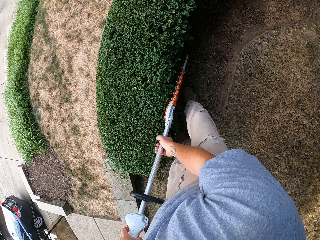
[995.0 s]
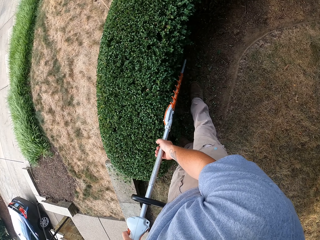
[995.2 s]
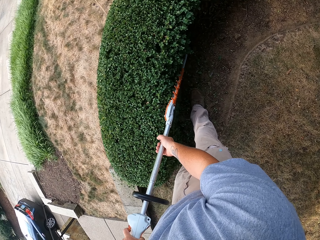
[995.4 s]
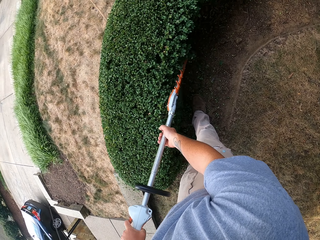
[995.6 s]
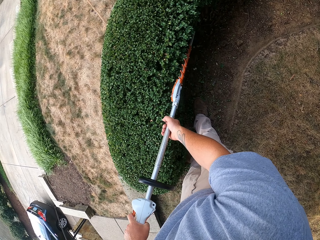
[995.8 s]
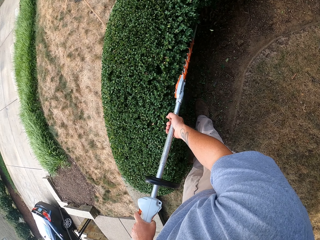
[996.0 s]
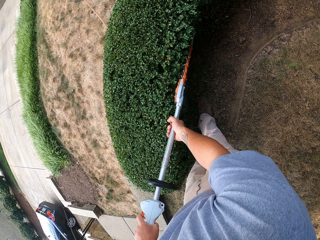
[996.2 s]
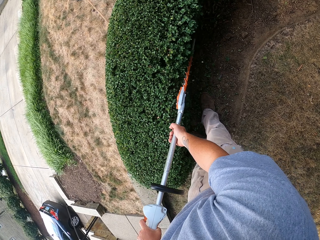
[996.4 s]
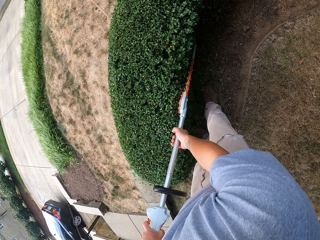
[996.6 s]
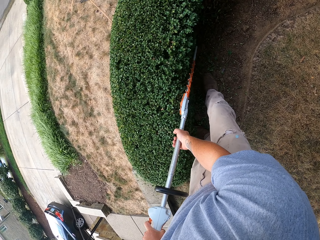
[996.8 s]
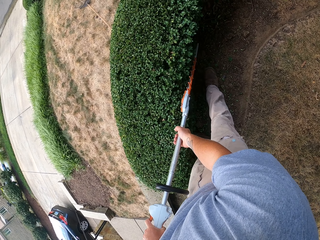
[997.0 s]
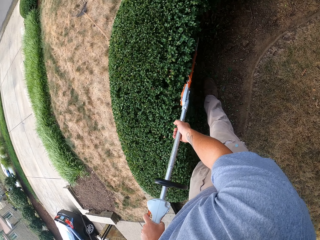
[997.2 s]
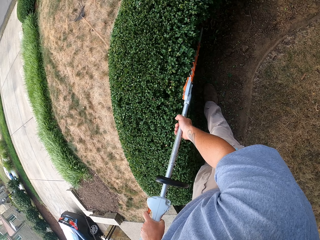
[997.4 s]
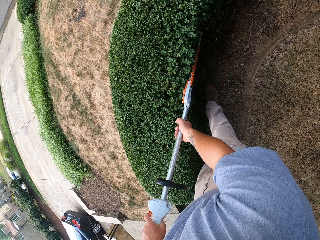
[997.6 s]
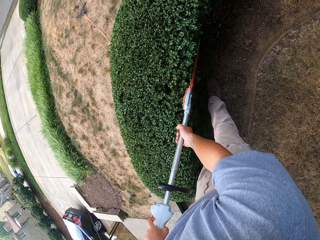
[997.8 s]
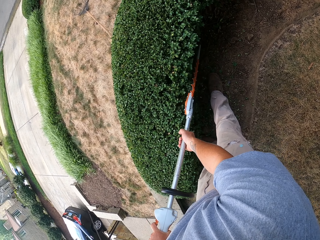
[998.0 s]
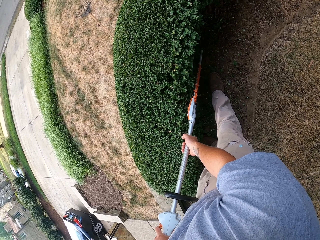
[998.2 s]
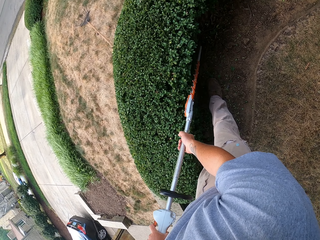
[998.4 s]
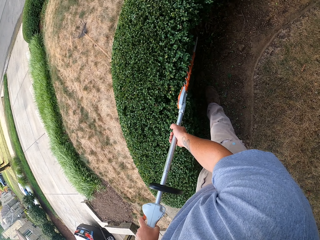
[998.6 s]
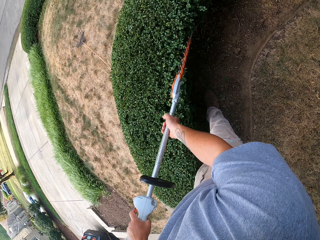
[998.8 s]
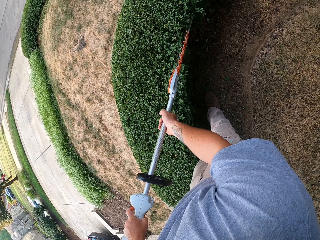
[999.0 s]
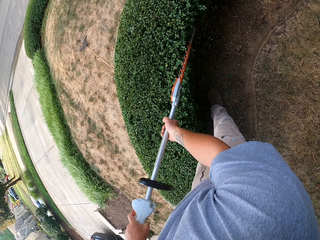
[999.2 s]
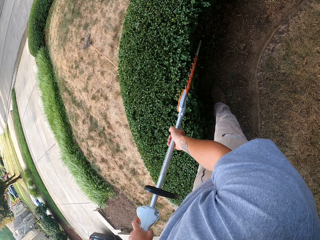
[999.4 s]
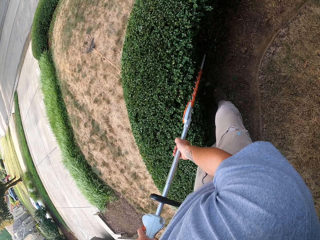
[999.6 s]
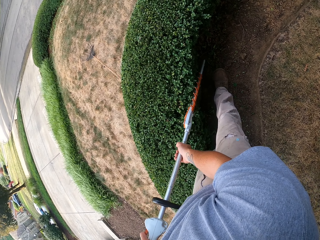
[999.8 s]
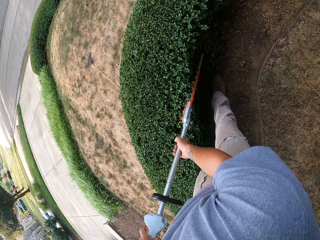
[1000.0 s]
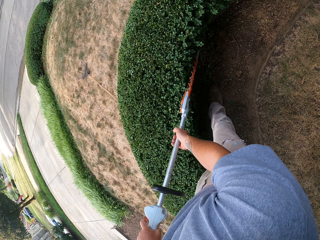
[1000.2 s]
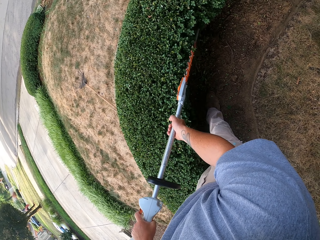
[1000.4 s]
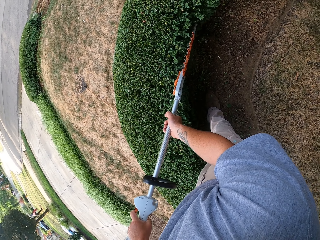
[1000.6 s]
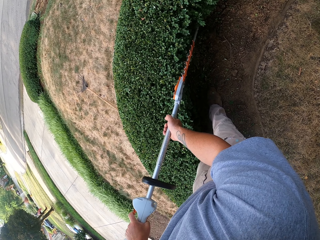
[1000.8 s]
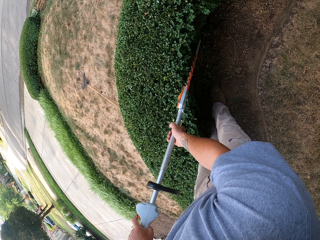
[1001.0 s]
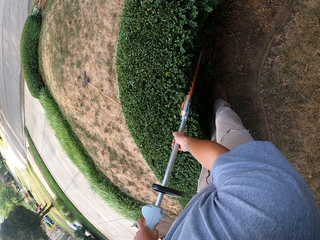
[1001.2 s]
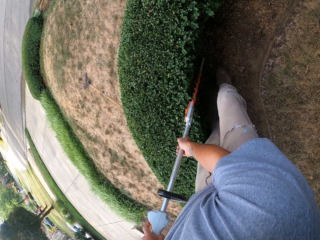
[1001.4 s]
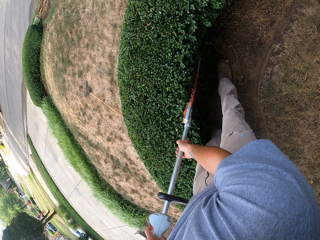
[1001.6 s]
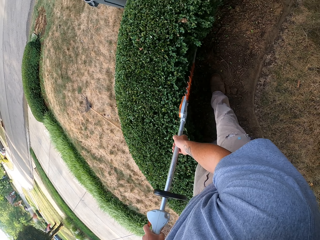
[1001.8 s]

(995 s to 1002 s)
The camera wearer trims the flower bed.

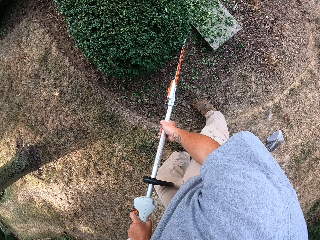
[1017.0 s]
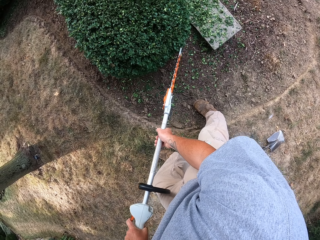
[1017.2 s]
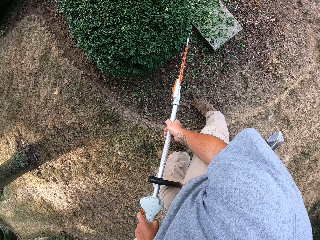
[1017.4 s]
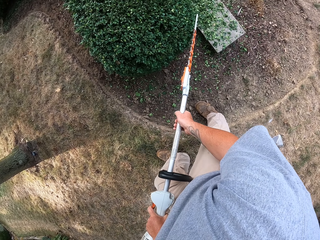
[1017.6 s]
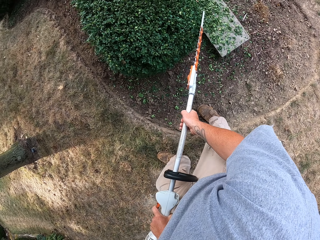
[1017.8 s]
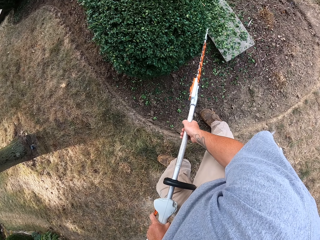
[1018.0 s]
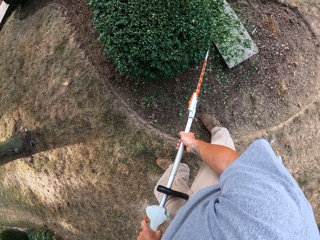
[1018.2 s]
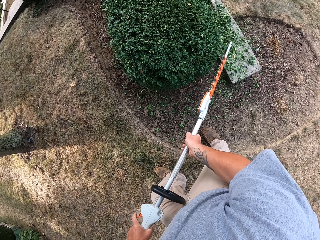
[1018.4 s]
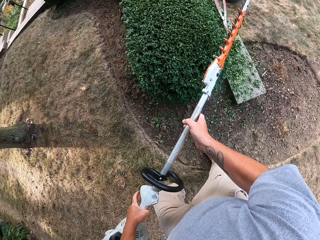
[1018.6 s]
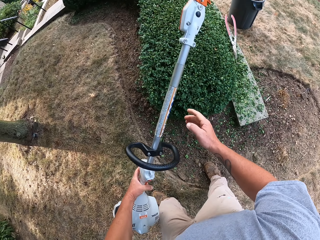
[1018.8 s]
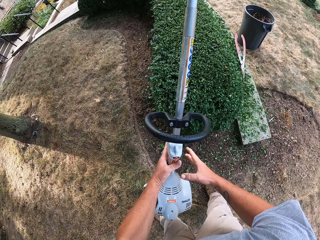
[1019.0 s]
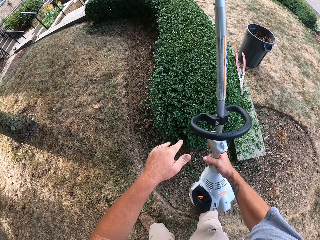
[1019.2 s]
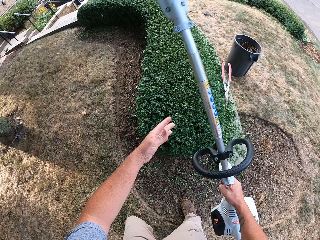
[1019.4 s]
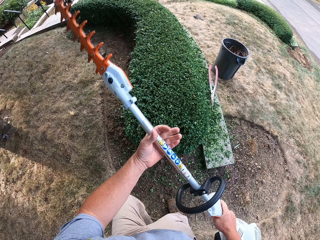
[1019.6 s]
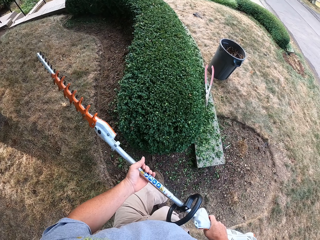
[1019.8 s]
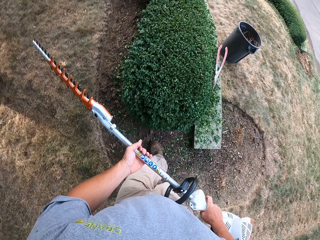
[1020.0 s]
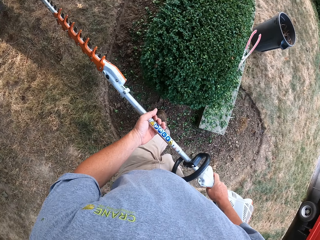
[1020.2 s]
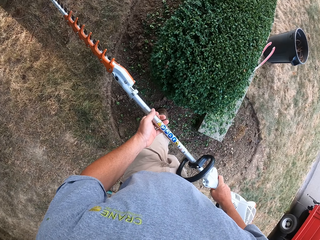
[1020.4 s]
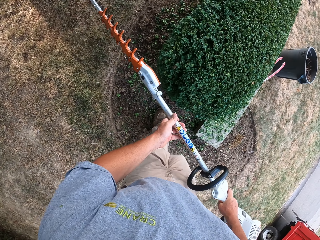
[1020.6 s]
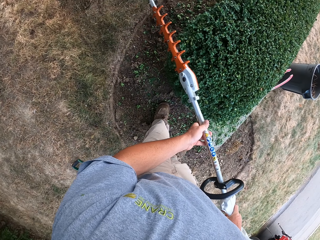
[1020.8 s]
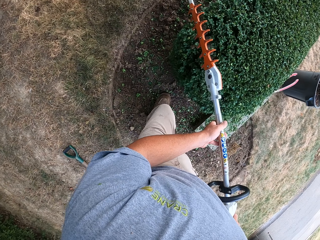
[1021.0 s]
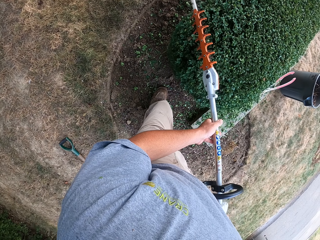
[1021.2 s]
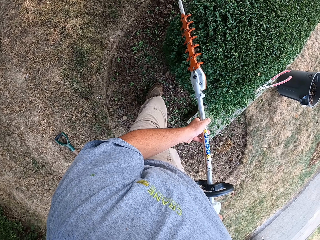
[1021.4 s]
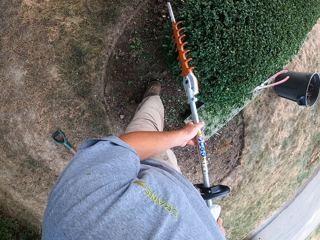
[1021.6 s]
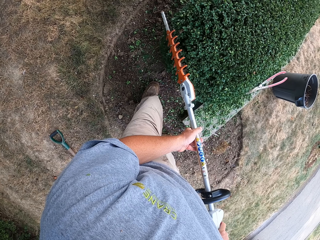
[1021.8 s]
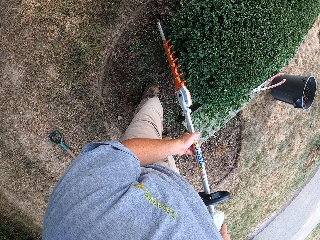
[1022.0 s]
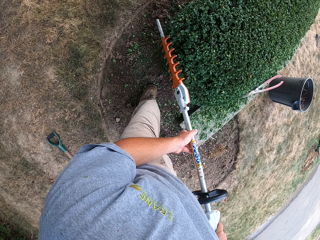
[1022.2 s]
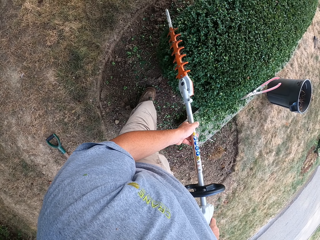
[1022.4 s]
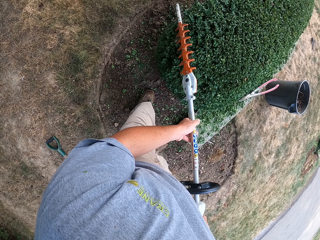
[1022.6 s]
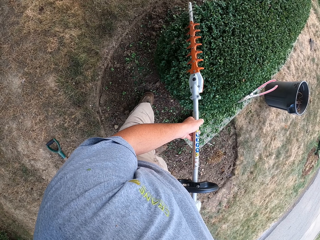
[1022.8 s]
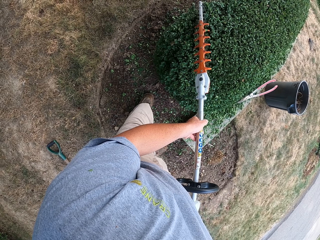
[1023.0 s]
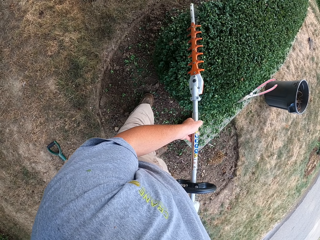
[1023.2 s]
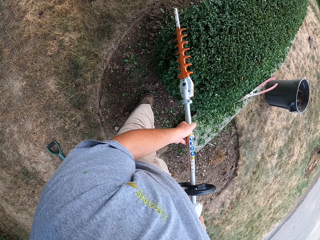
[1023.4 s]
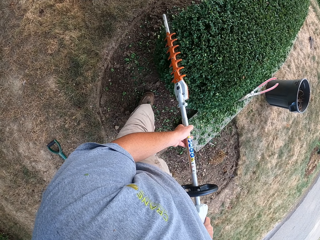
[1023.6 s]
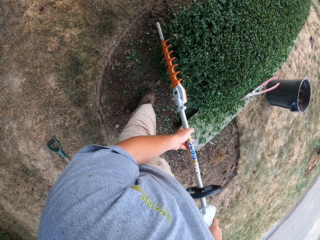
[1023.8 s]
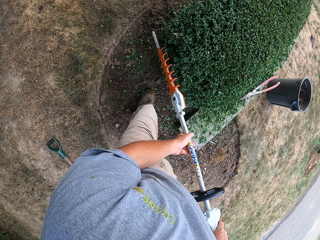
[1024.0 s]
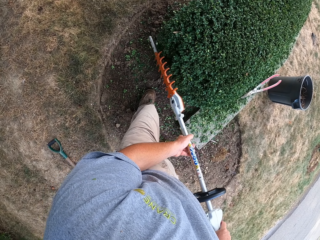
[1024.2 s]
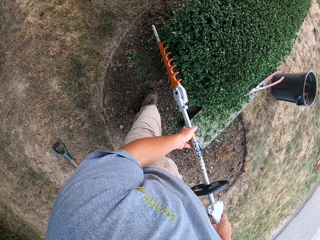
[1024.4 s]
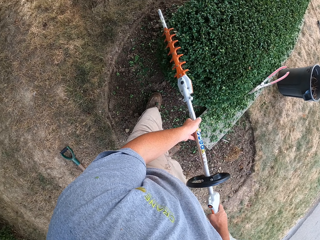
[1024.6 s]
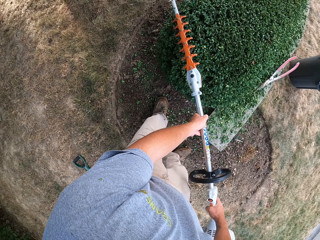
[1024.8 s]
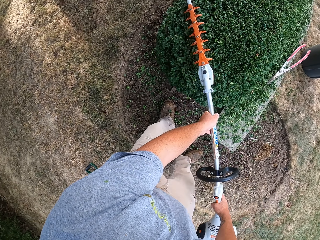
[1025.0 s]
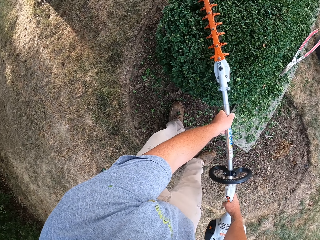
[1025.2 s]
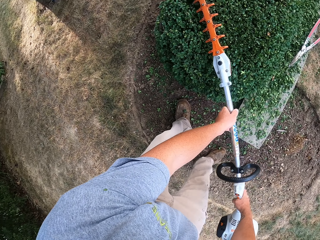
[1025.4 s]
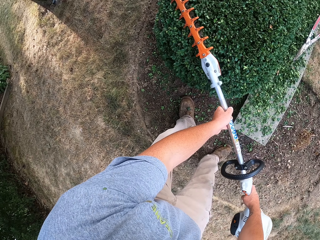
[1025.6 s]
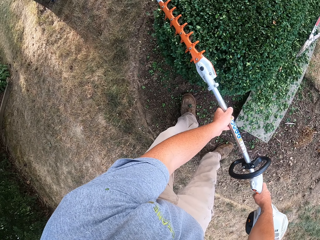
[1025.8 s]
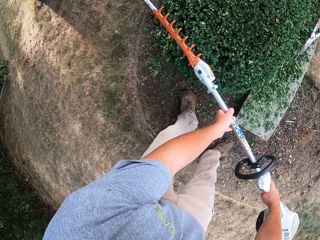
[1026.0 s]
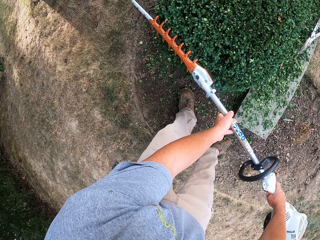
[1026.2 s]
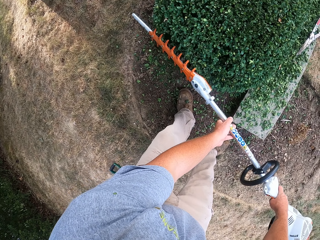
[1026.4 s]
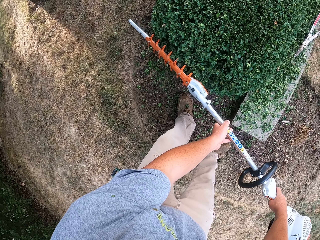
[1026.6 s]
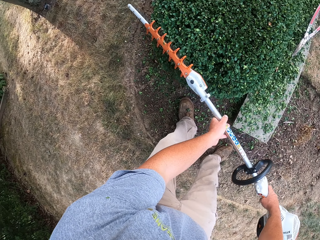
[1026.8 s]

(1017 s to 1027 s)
The camera wearer removes the grass trimmer from the flower bed, releases one hand from the grass trimmer, and changes the grass trimmer from the left hand to the right hand. They hold the grass trimmer with two hands and trim the flower bed.

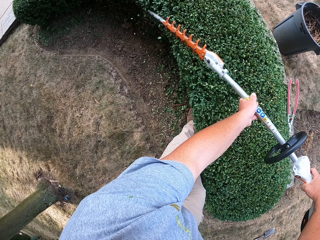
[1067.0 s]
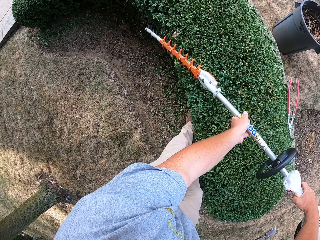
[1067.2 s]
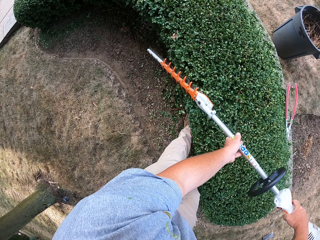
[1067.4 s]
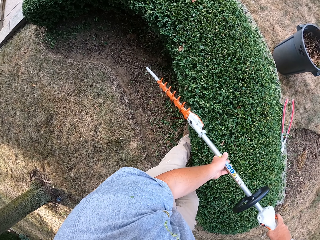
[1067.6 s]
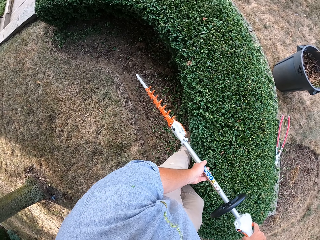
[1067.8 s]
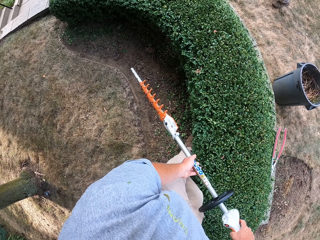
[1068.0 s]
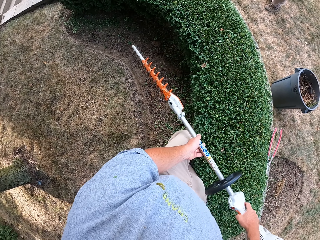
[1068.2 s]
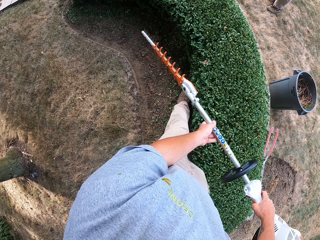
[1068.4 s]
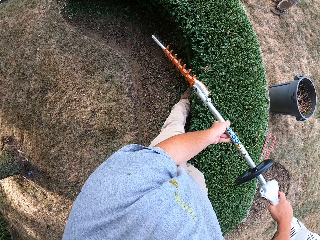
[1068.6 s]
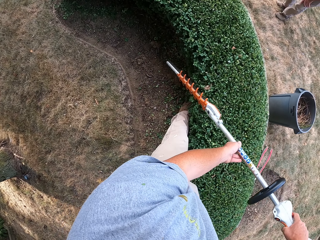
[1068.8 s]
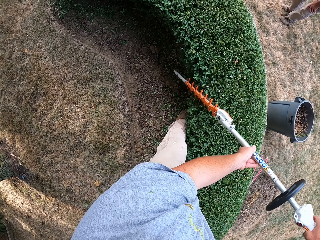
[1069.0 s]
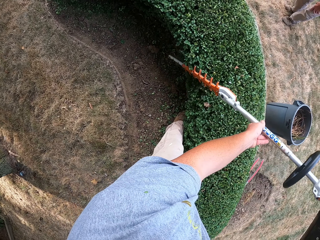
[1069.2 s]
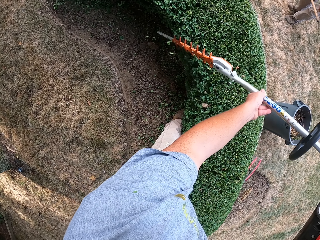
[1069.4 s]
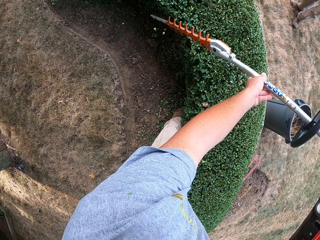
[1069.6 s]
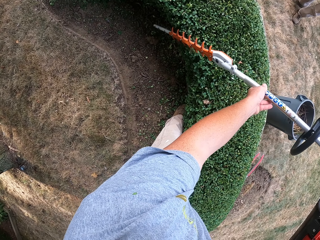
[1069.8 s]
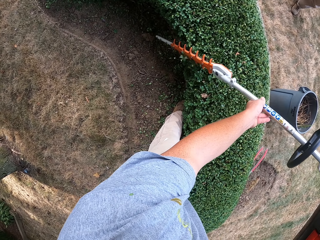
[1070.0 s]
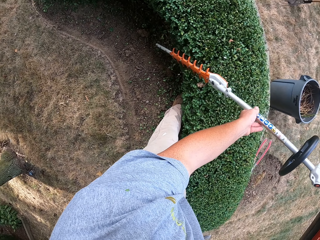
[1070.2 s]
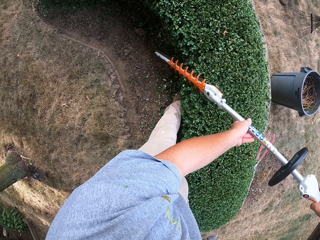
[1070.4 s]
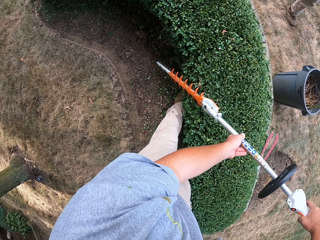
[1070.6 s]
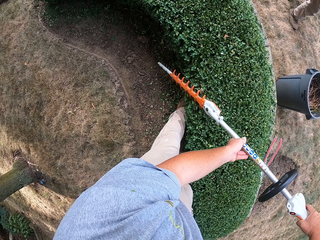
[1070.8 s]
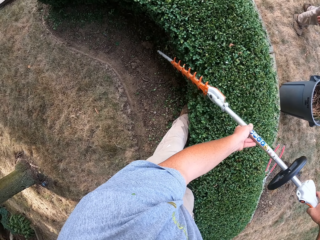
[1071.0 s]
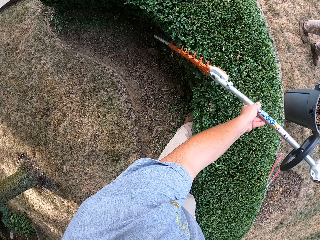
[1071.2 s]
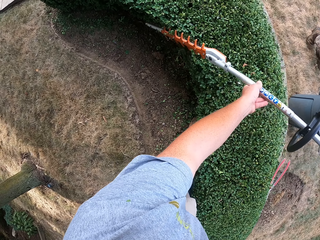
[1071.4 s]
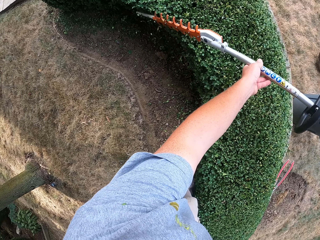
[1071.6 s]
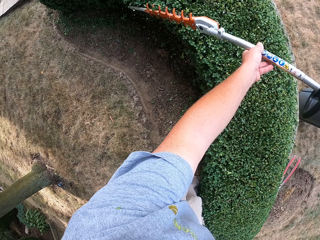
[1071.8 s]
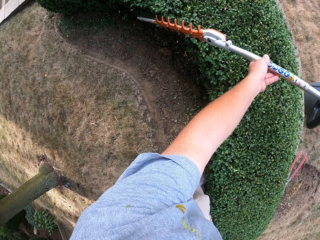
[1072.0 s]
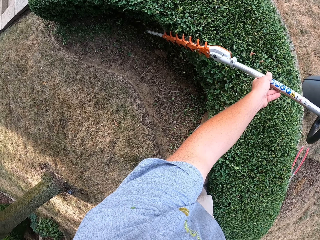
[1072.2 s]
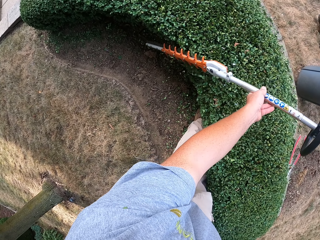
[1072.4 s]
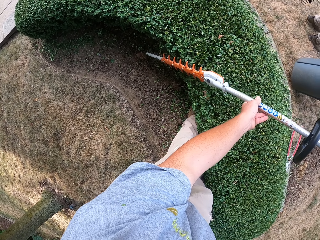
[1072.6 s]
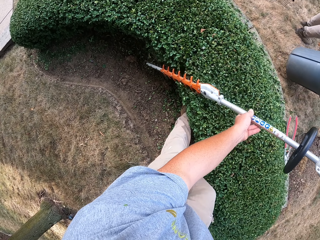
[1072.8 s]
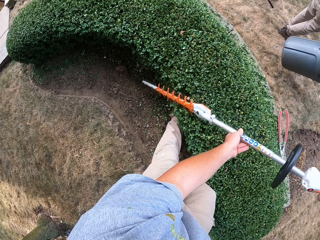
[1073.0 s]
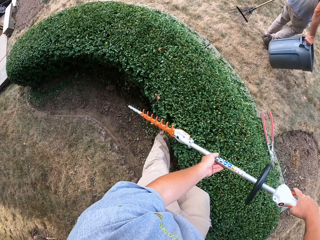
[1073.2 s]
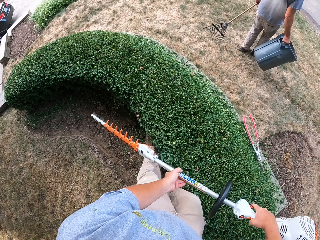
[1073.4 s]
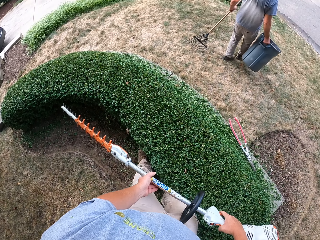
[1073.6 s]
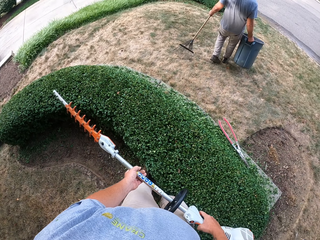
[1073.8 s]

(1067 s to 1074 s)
The camera wearer removes the grass trimmer from the flower bed. They move the grass trimmer towards the flower bed. They trim the flower bed.
